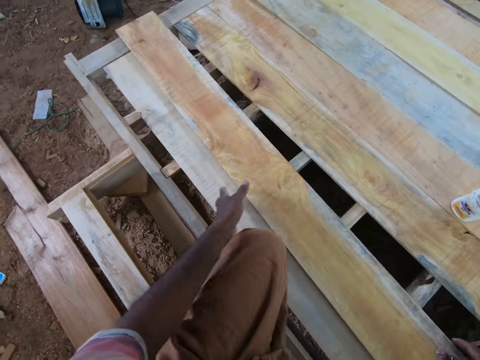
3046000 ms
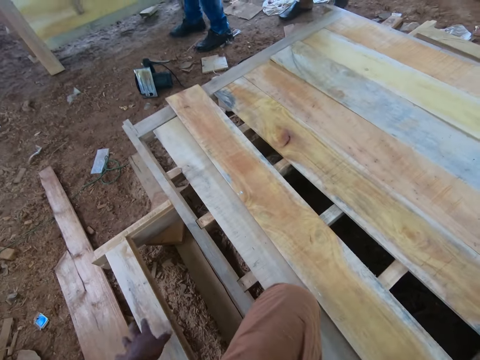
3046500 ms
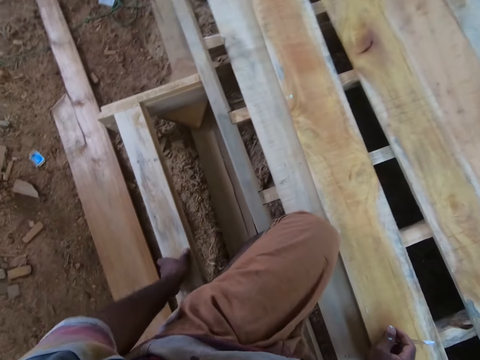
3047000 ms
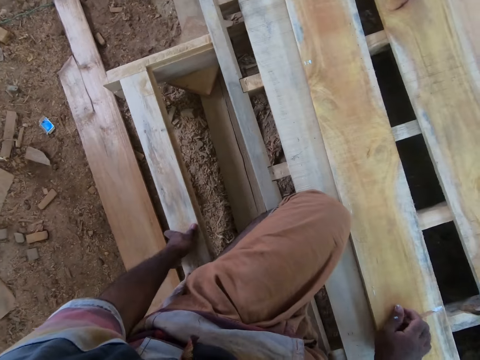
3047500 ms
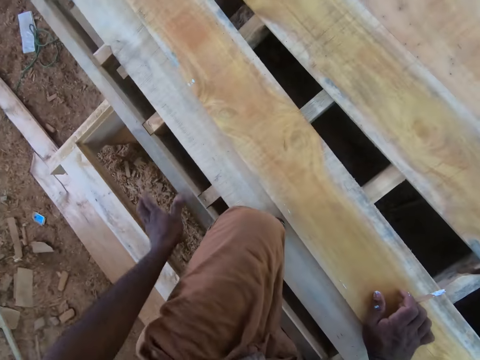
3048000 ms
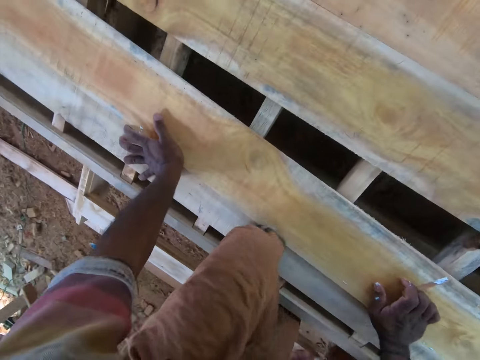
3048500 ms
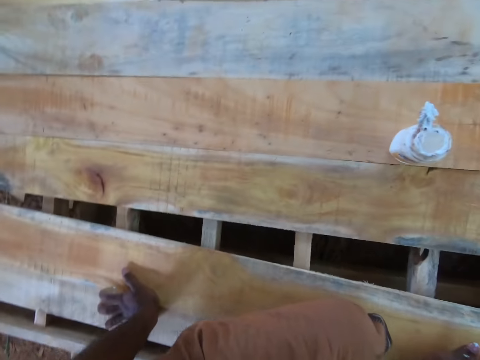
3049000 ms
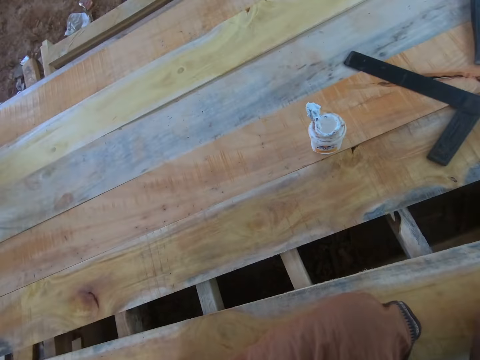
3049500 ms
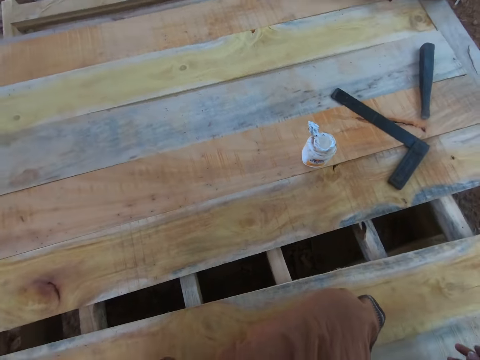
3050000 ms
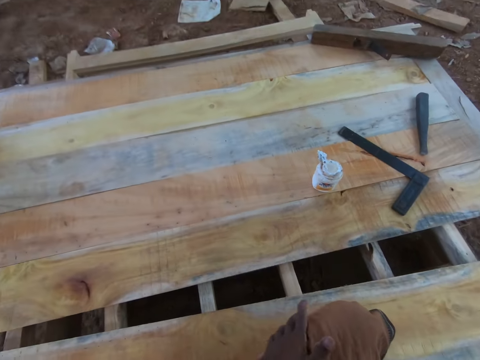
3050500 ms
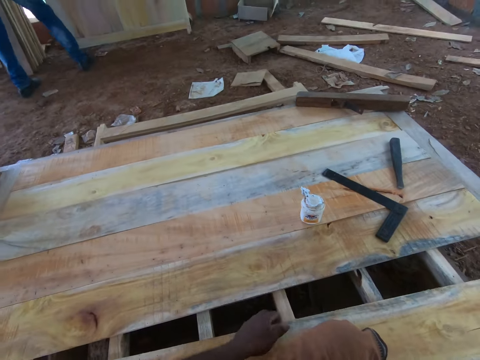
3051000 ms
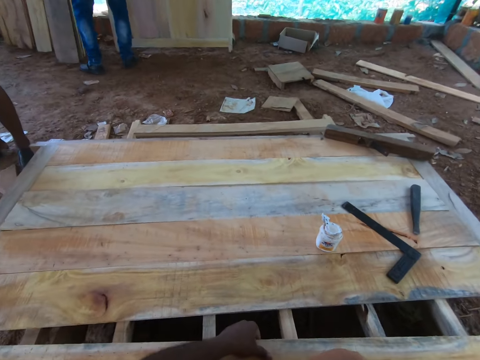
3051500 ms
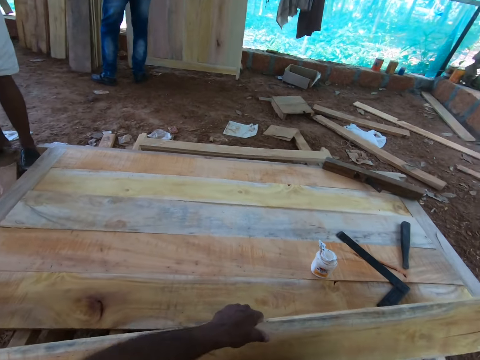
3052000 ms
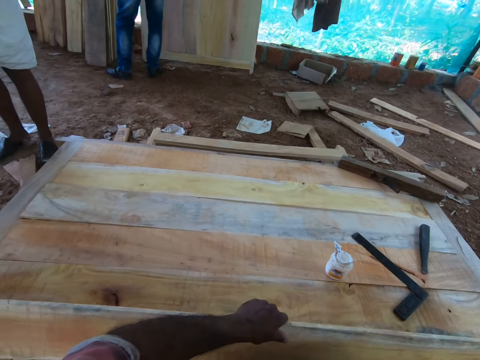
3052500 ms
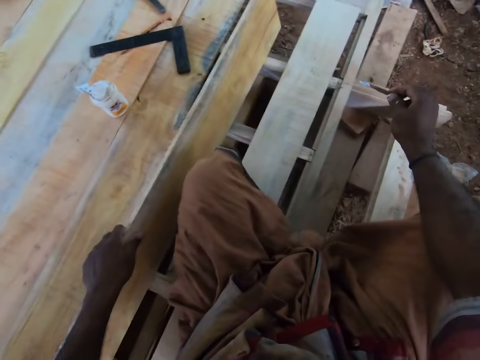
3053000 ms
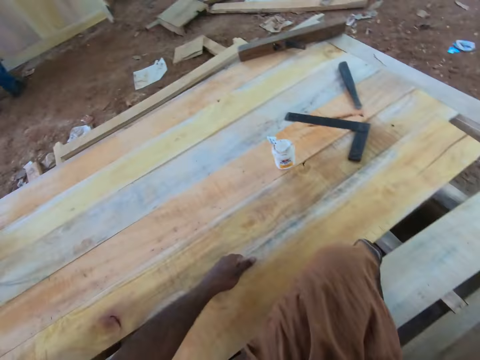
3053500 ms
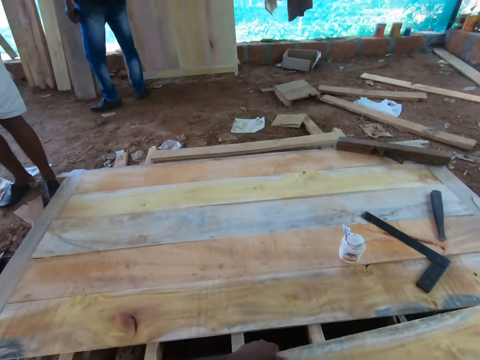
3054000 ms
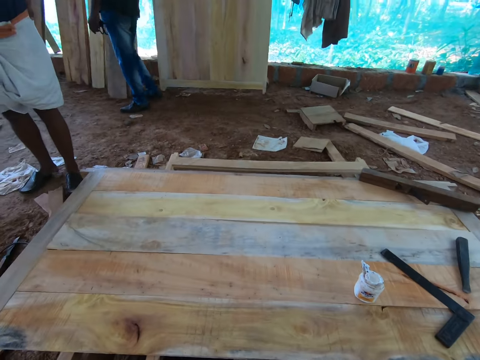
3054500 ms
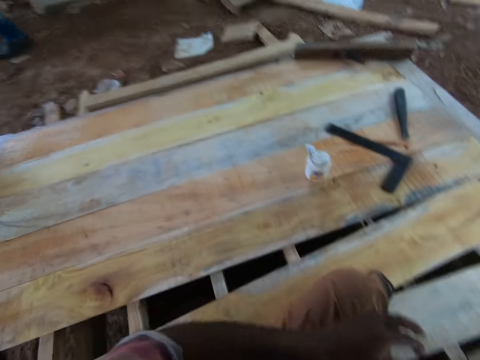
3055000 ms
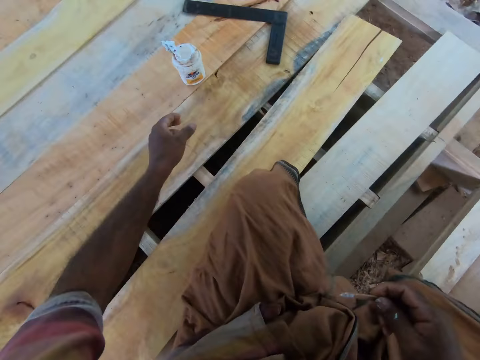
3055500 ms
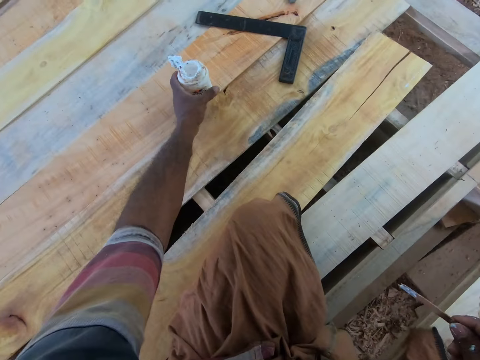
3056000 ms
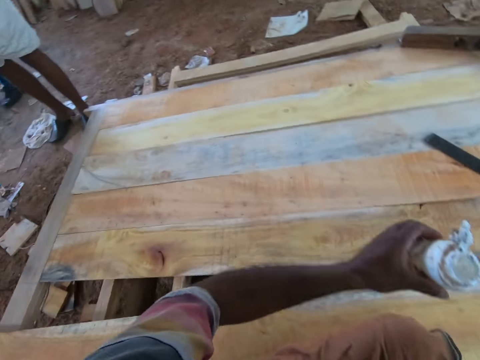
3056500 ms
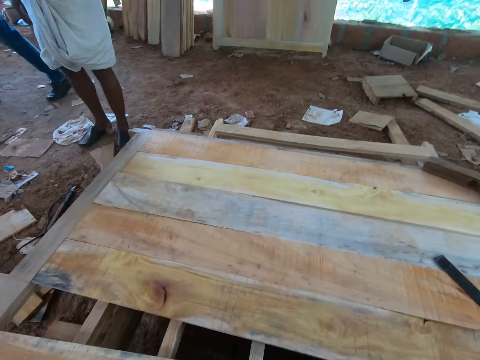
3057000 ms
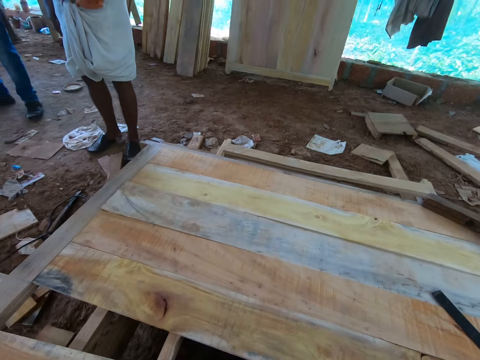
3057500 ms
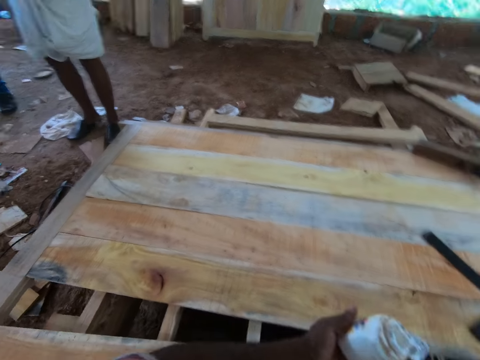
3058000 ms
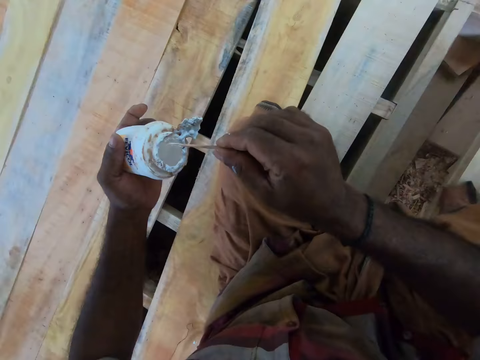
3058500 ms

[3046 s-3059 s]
The camera wearer drops the plank on the wood pallet with both hands. He places his left hand on wood. He looks around. He places his left hand on the wood pallet and adjusts his body on the wood pallet. He picks up the plank from the wood pallet with his left hand. He drops the plank on the wood pallet with his left hand. He picks up the glue container from the wood pallet with his left hand. He looks around.

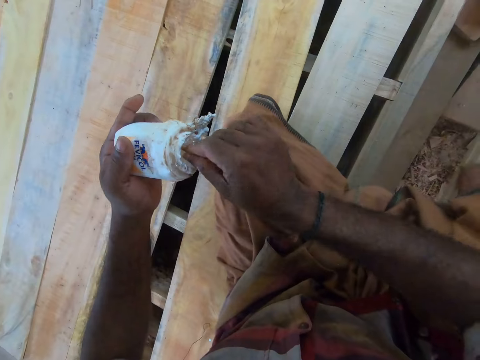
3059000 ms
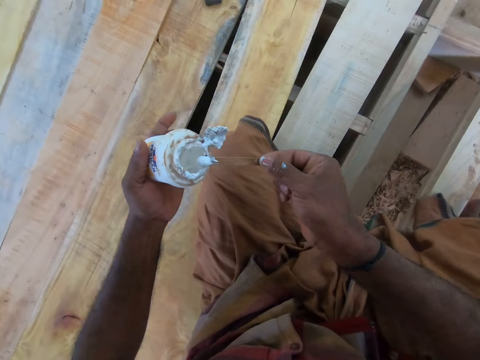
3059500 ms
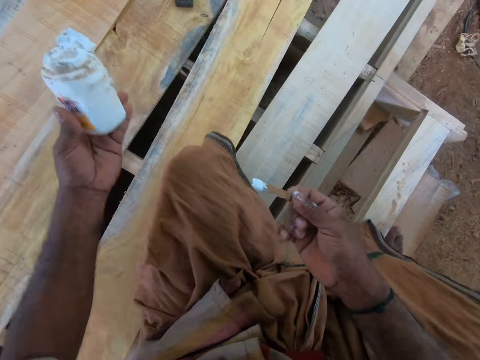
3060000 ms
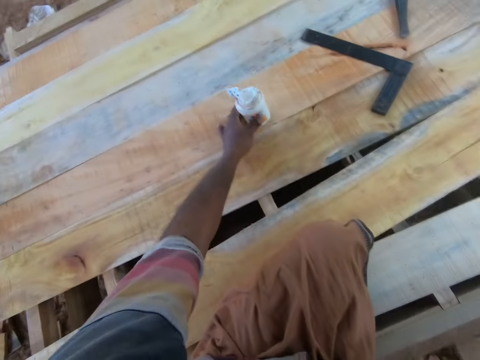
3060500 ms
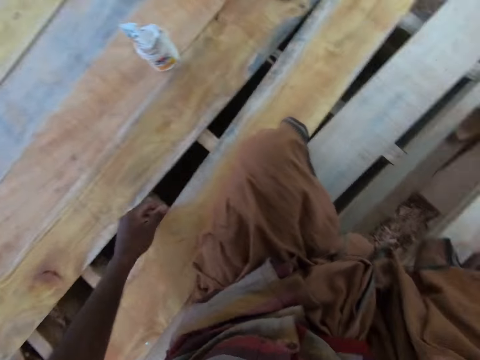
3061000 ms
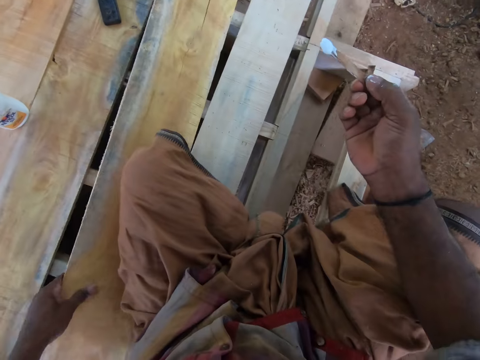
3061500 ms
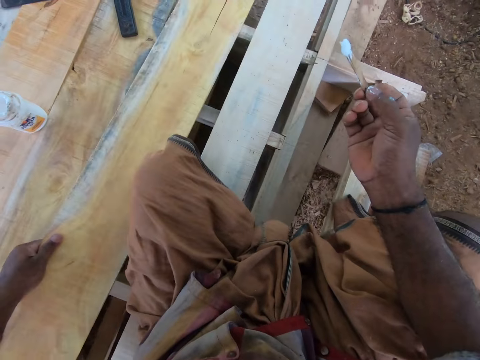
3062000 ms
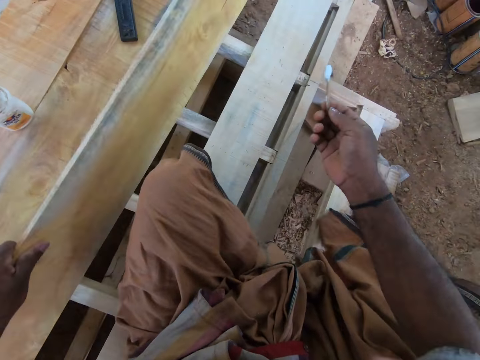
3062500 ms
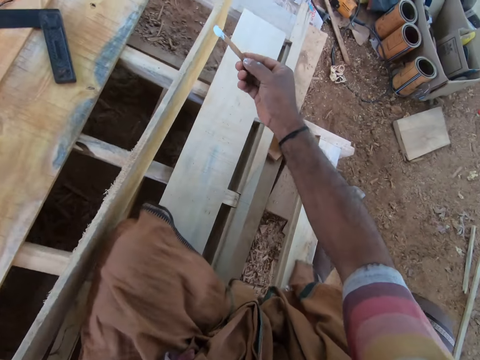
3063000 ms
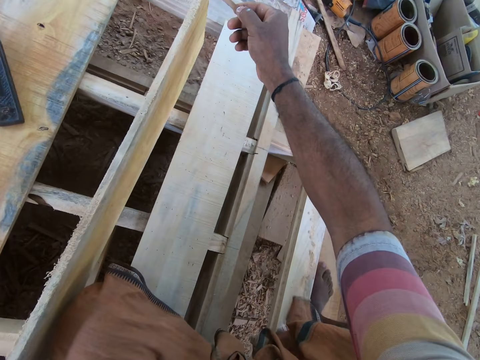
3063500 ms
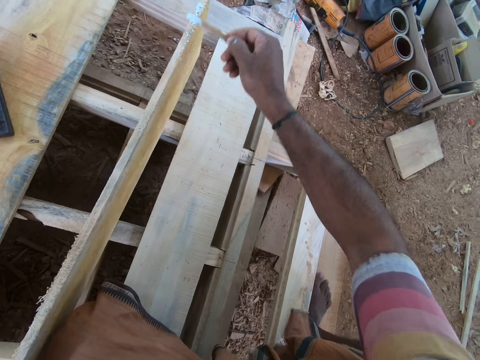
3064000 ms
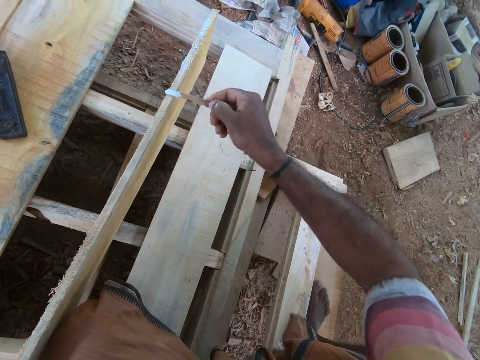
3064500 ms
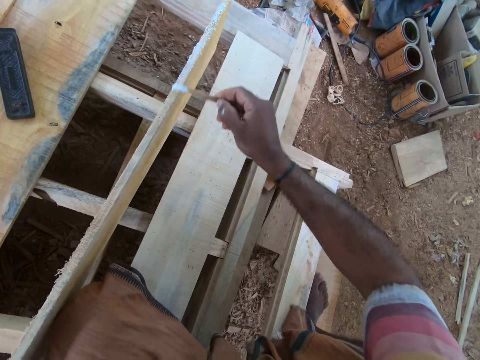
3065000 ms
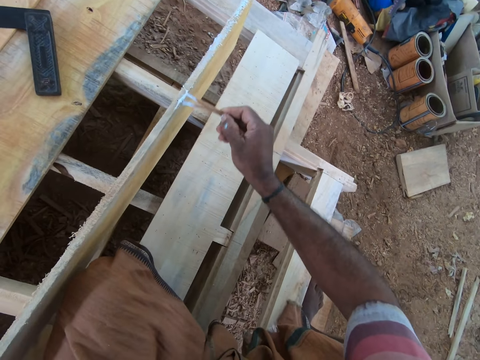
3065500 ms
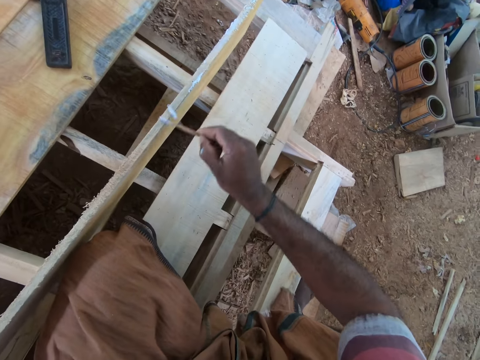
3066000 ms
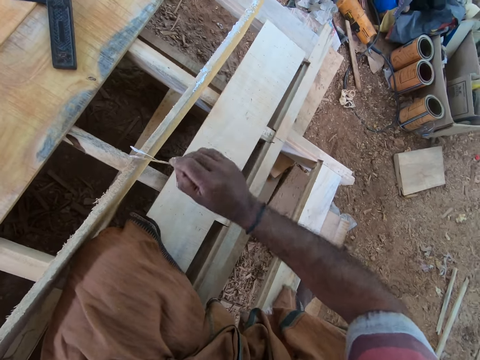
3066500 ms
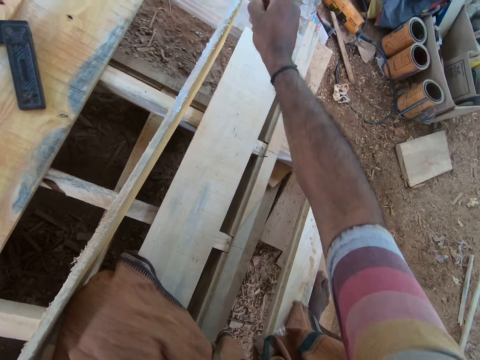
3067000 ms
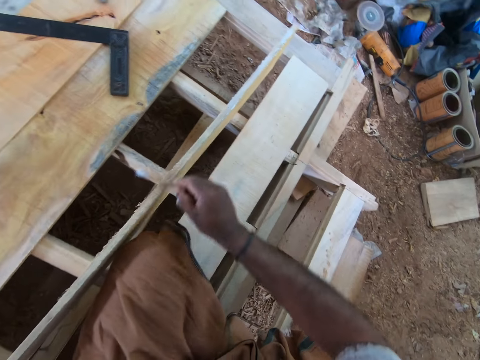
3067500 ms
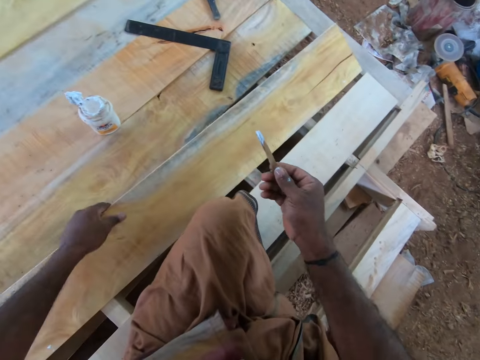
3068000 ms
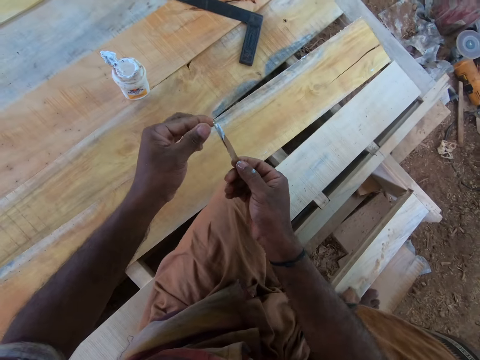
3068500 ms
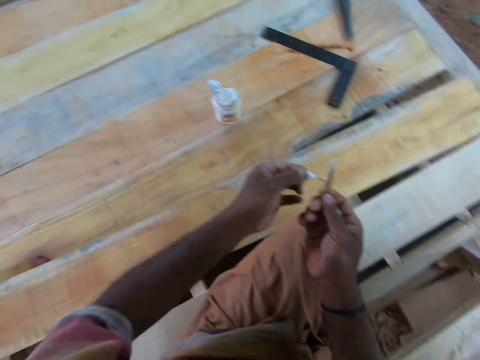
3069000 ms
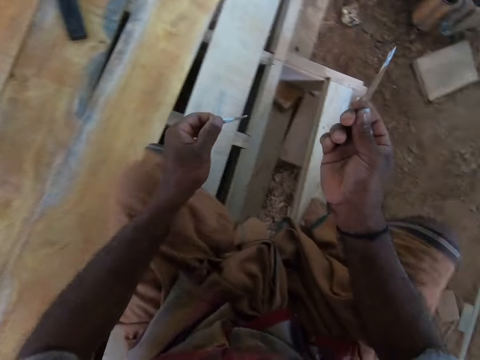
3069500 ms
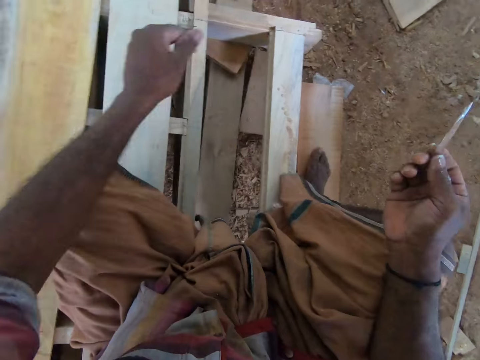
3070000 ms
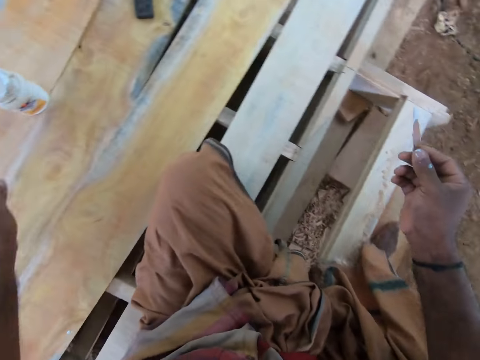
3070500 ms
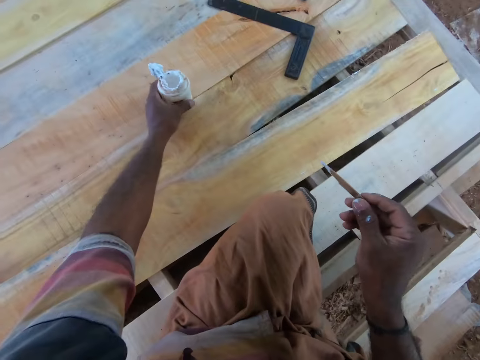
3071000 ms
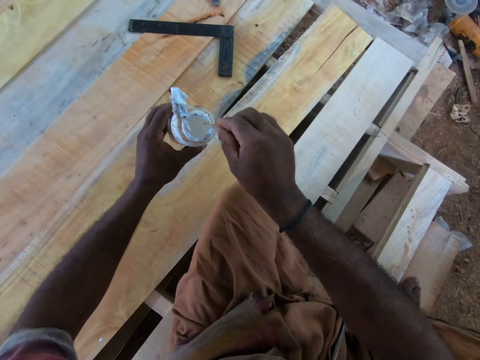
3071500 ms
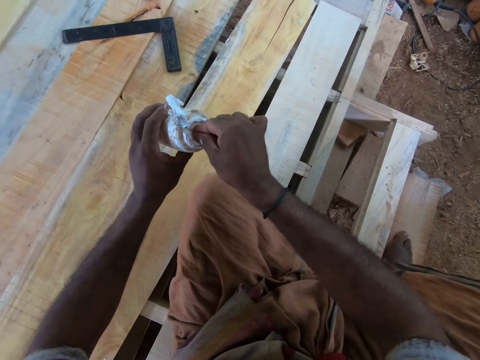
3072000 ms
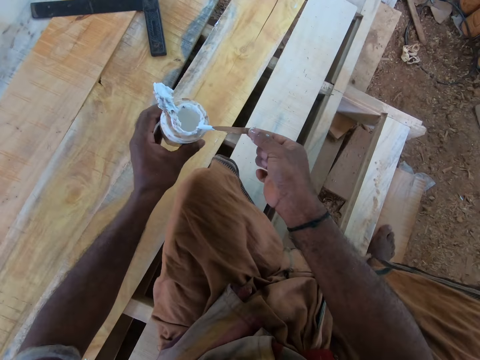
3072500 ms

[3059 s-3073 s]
The camera wearer takes from the glue container with the piece of wood in his right hand. He drops the glue container on the wood pallet with his left hand. He picks up the plank from the wood pallet with his left hand. He places the plank on the wood pallet with his left hand. He applies the glue on the plank with the piece of wood in his right hand. He interacts with a man. He drops the plank on the wood pallet with his left hand. He removes dirt from the piece of wood with his left hand. He cuts the piece of glue stick. He looks around. He throws the dirt away with his left hand. He picks up the glue container from the wood pallet with his left hand. He takes from the glue container with the piece of wood in his right hand.
